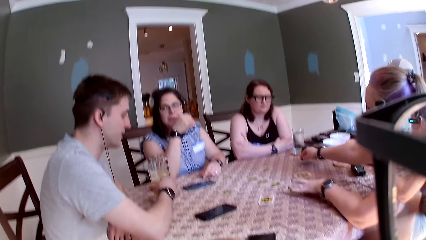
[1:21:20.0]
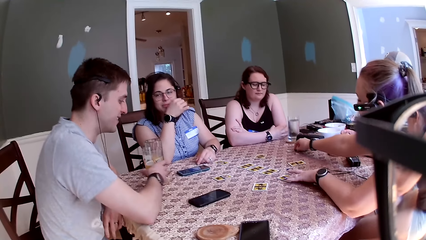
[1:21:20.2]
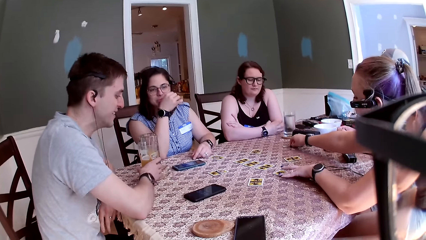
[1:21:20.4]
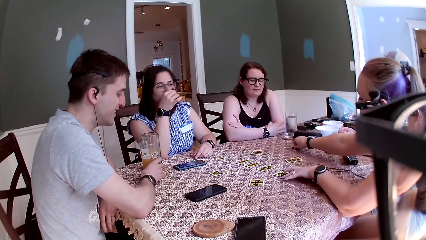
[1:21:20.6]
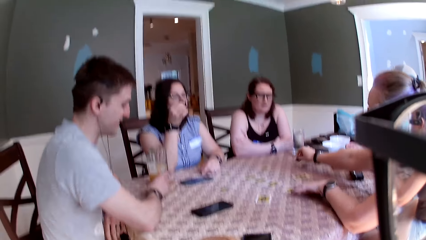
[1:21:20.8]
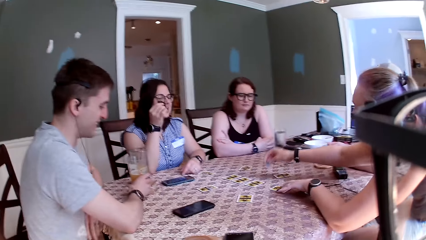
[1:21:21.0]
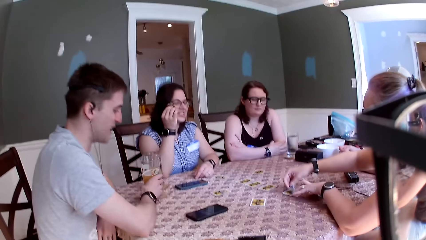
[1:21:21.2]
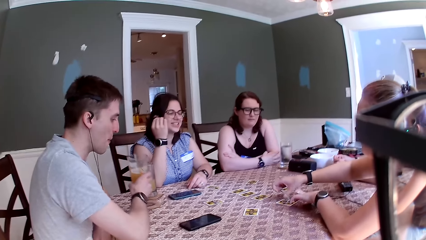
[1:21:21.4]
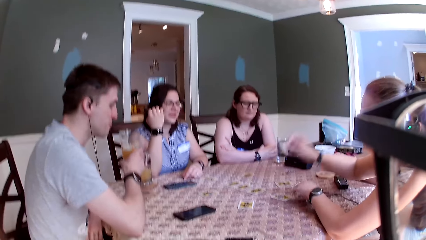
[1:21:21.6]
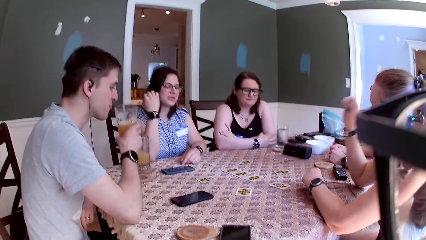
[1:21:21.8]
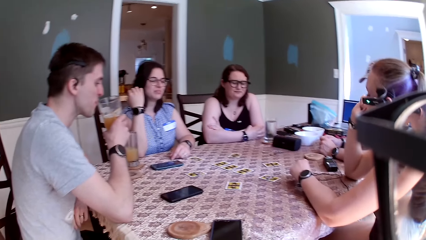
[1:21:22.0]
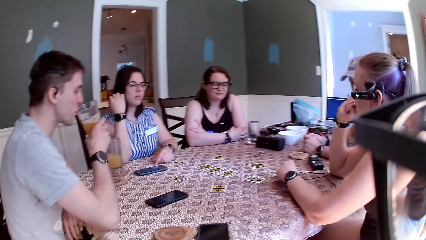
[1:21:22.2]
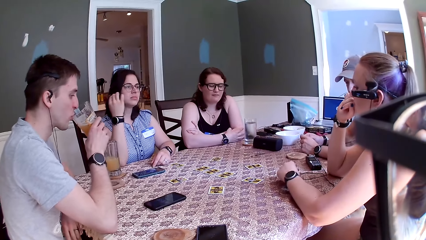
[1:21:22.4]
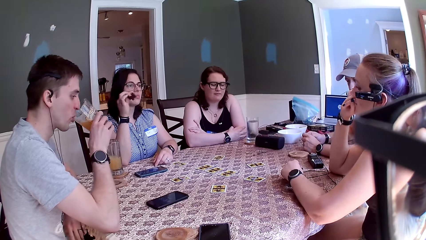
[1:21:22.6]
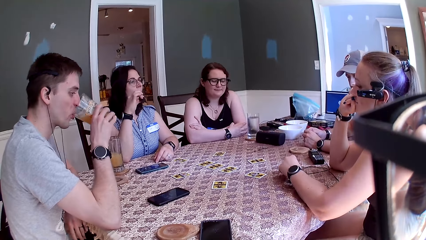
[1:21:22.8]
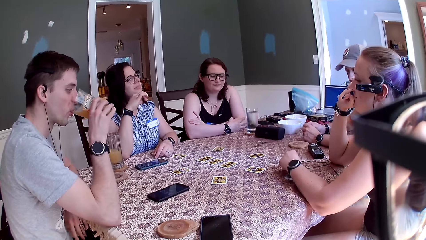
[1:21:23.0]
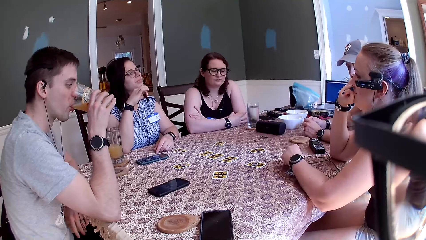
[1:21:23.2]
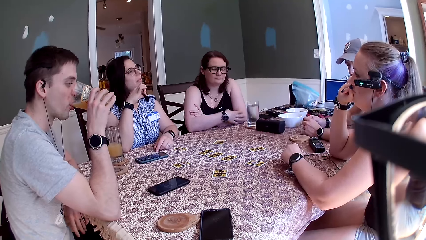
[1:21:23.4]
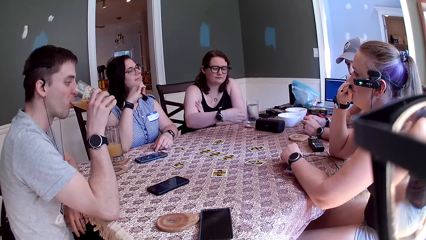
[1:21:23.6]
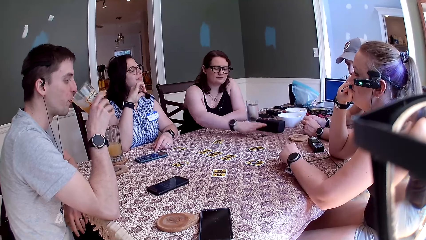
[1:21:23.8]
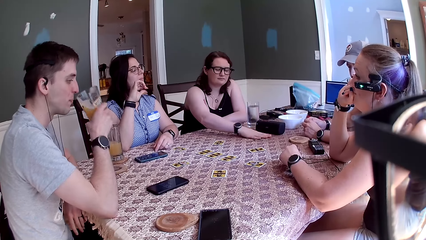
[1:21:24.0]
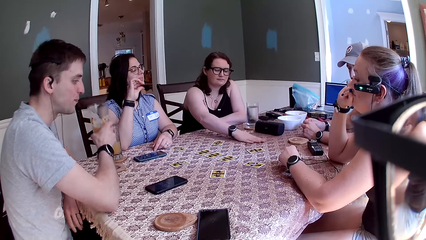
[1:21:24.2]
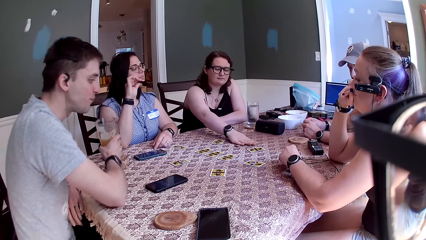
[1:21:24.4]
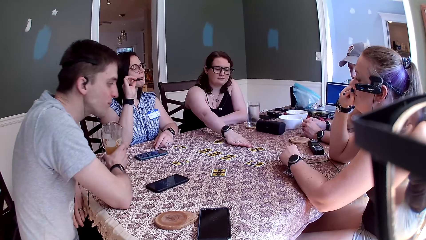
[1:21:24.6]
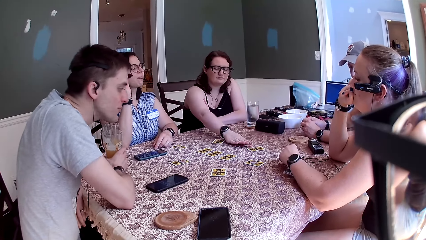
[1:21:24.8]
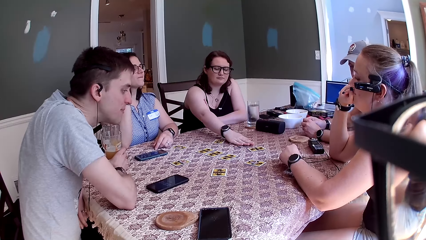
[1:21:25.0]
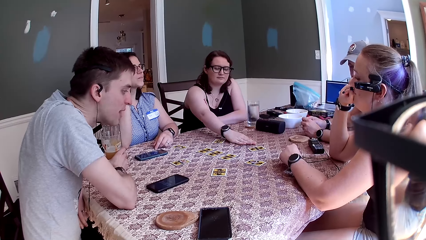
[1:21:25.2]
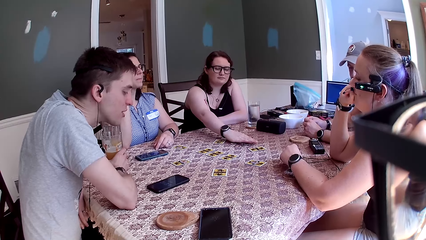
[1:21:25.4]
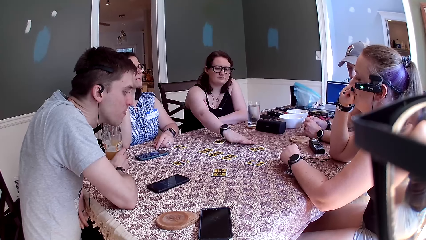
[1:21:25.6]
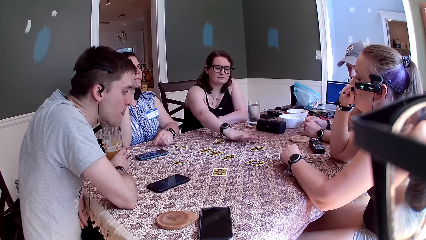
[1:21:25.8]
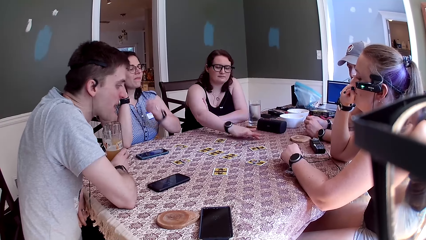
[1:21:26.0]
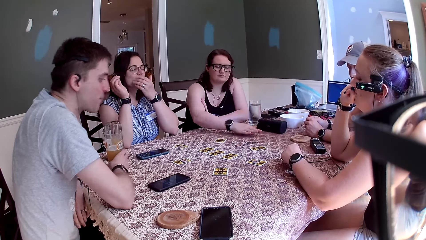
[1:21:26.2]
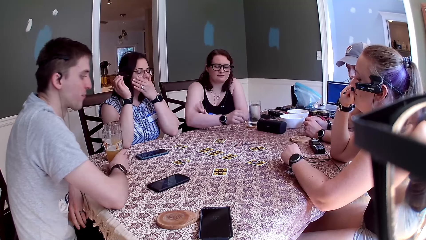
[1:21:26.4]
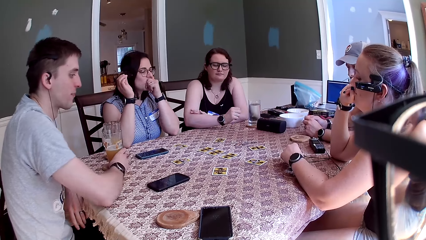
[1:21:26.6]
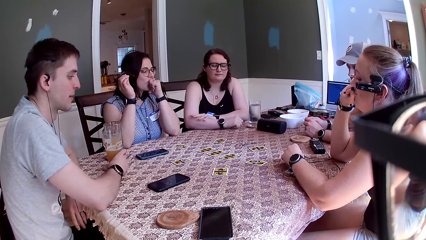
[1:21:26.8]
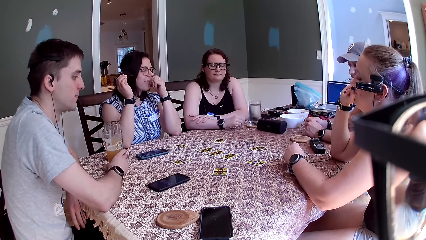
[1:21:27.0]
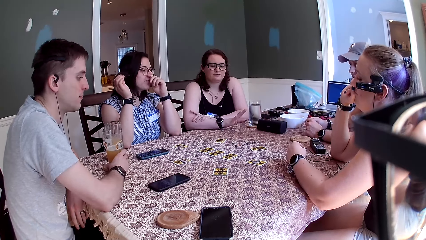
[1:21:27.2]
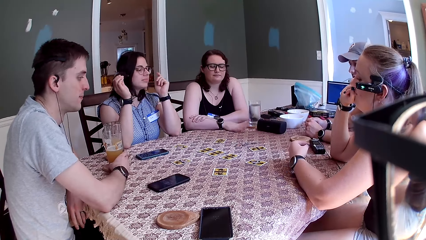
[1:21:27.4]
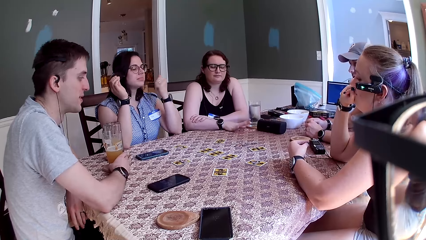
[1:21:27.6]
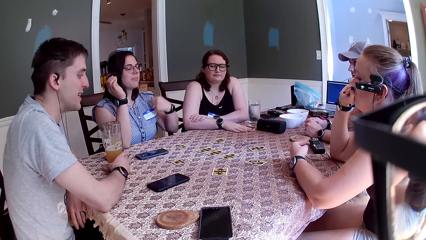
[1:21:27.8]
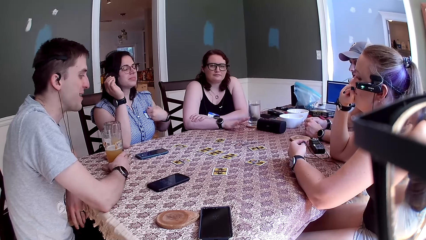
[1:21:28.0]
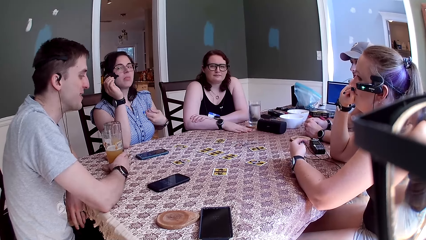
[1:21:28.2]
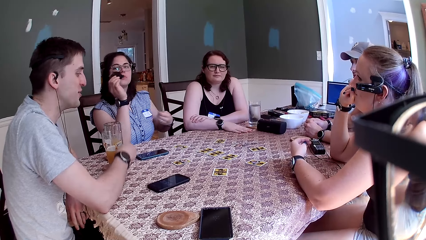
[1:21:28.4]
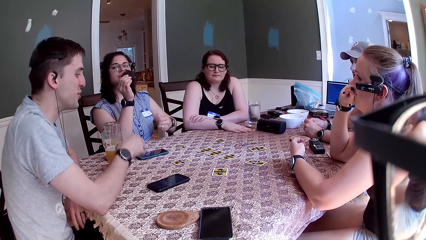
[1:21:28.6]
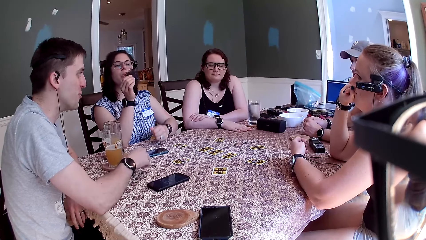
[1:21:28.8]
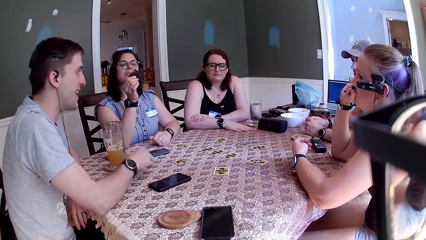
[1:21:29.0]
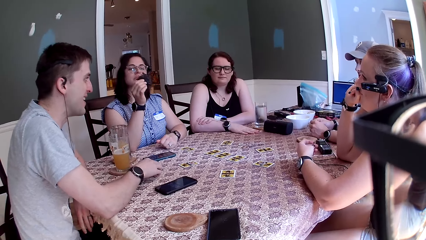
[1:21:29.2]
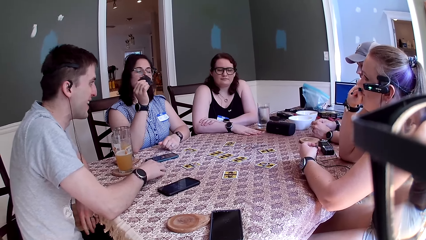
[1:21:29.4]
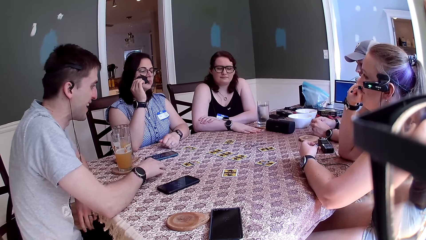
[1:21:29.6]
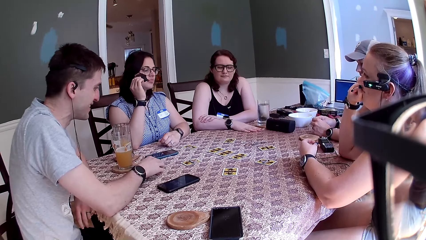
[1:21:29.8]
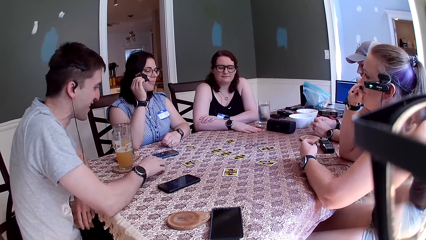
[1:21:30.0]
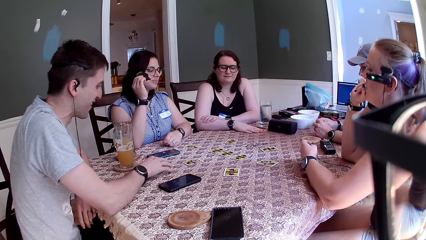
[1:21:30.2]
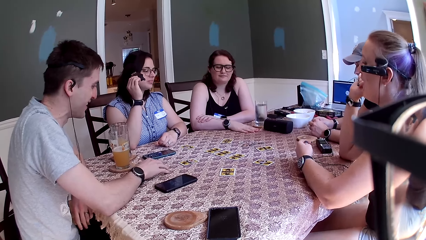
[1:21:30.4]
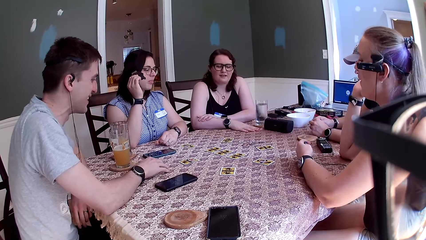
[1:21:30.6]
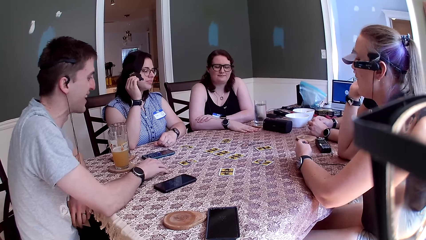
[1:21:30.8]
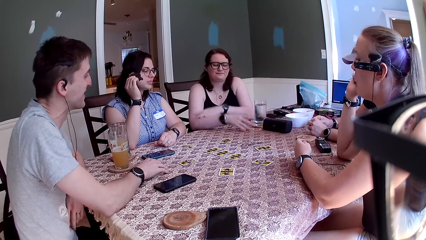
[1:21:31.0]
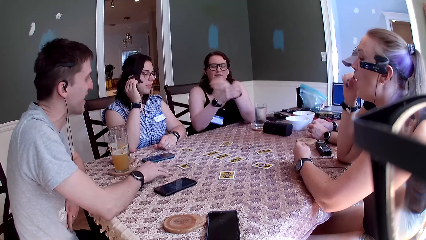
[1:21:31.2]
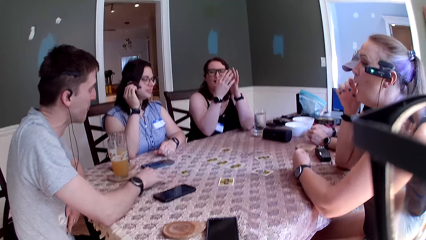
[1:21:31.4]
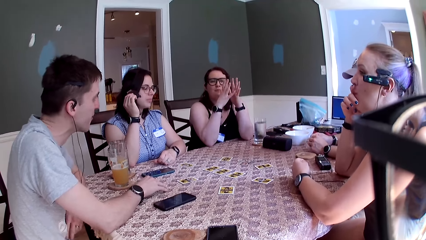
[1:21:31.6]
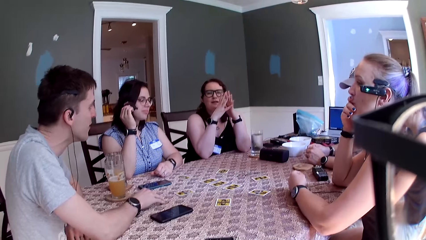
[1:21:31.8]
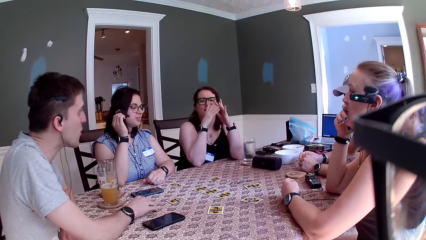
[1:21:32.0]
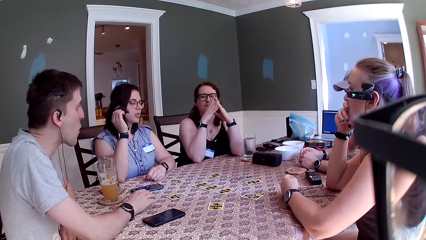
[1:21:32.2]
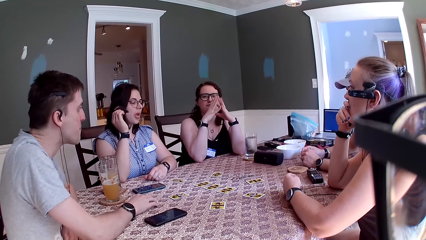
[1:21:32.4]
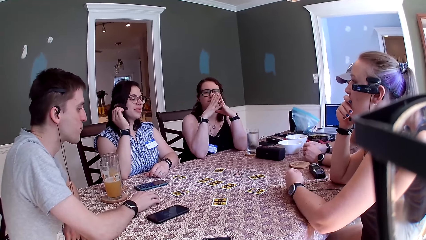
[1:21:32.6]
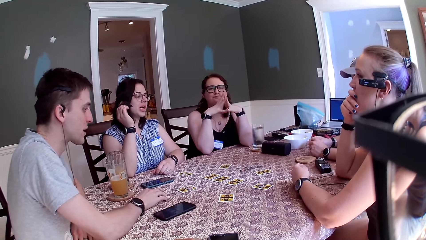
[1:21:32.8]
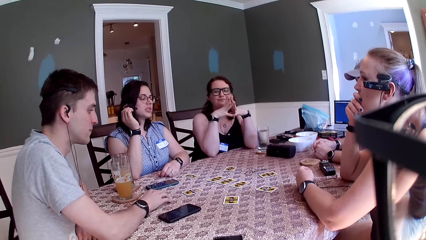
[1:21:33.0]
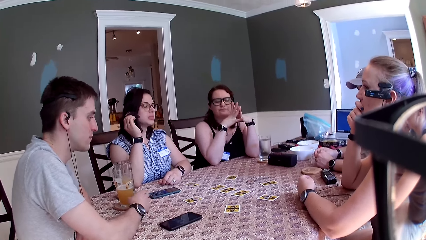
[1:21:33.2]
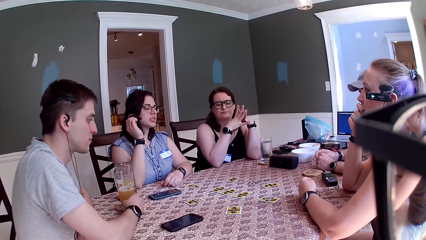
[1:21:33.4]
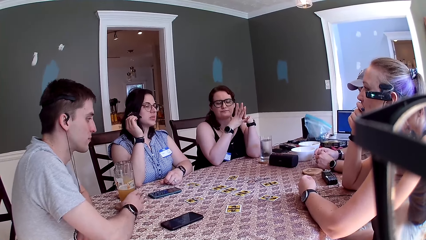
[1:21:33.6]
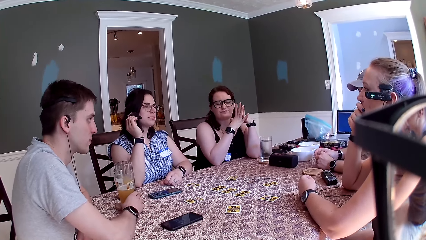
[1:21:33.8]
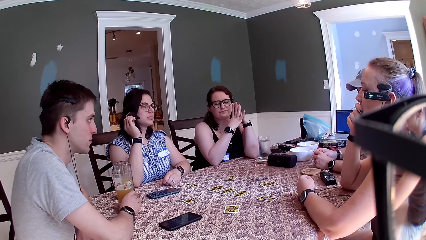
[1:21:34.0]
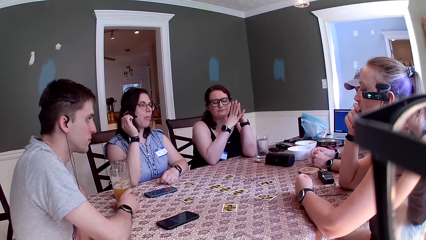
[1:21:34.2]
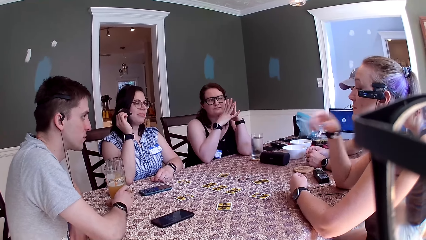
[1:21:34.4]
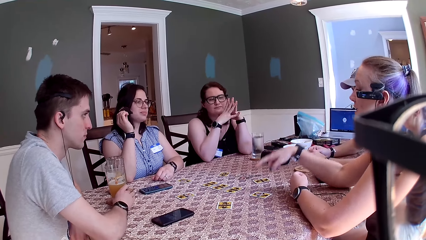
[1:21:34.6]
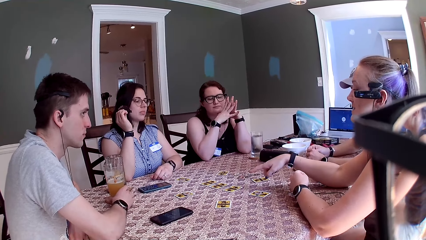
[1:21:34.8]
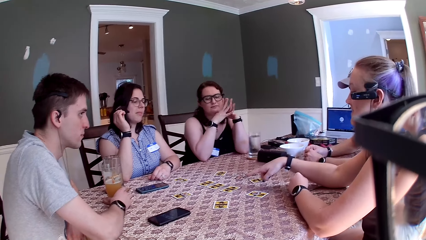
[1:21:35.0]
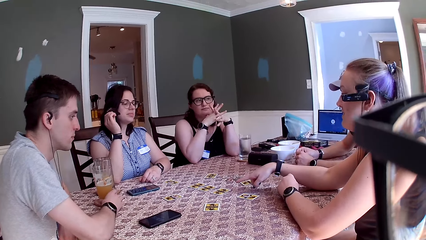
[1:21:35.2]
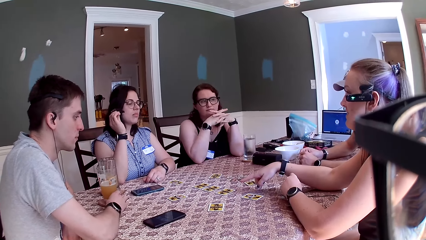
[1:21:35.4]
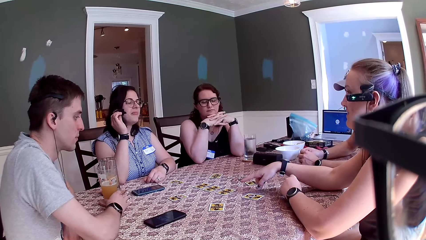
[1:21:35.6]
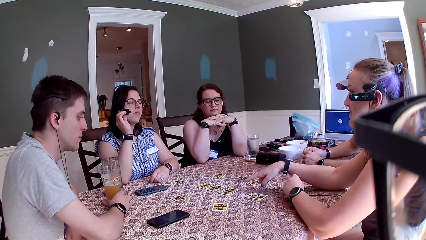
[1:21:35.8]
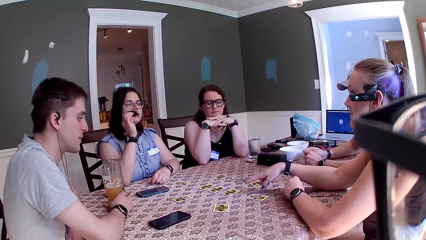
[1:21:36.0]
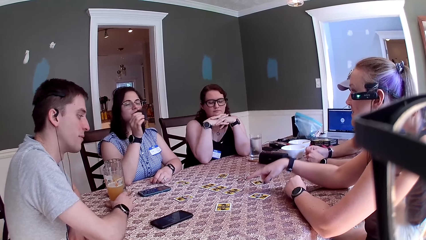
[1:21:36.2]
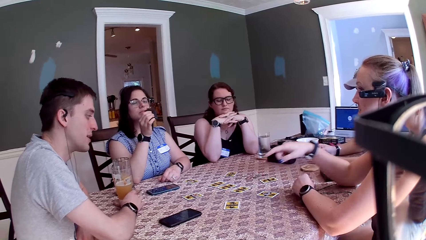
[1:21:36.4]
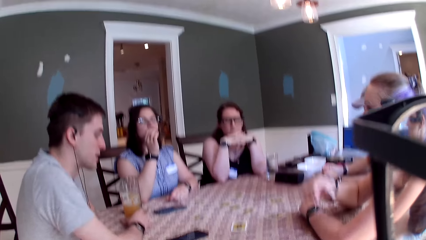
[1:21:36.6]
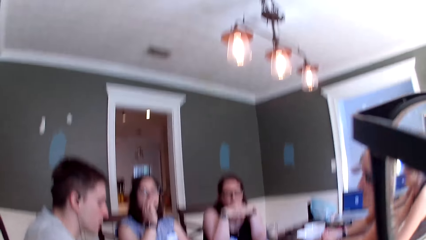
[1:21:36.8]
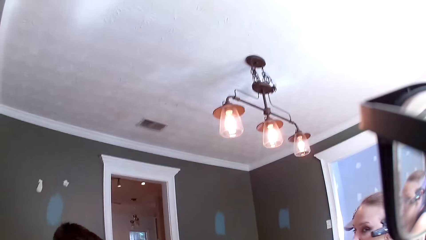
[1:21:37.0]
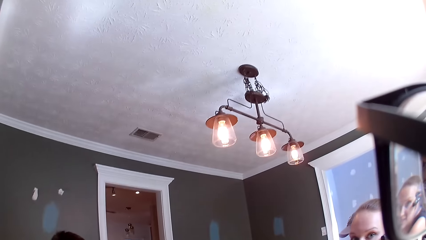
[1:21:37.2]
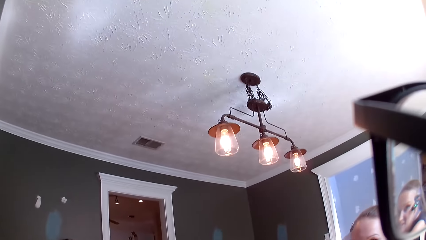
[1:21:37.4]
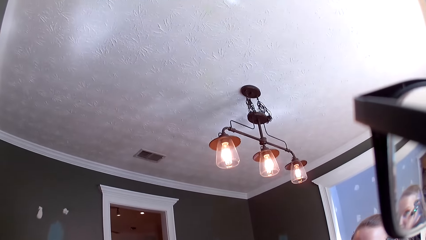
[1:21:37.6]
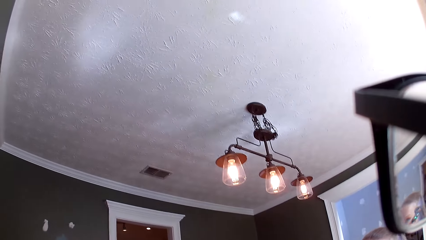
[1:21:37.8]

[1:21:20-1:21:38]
A woman carries a chip from the table with her right hand and touches a card with her left hand. A man carries a glass of juice with his right hand. The woman drops the chip on a card on the table and touches her face with her right hand. The man drinks from the glass of juice. Another woman adjusts the card on the table with her right hand. The man keeps the glass of juice on a coaster on the table. The man speaks to a group of people at the table. A third woman speaks to a group of people at the table. The first woman speaks to a group of people at the table. The first woman points at the card.
